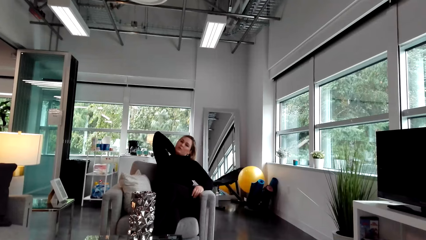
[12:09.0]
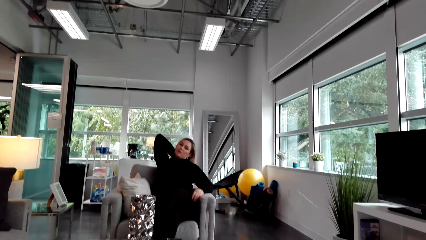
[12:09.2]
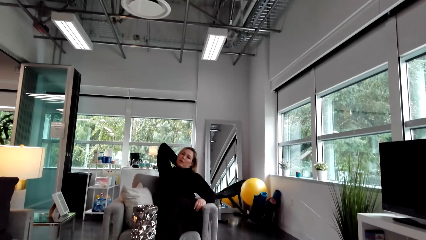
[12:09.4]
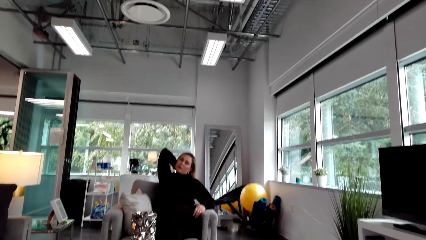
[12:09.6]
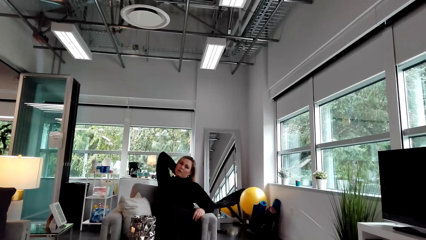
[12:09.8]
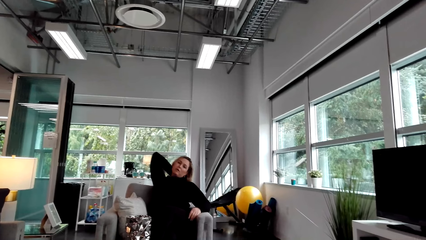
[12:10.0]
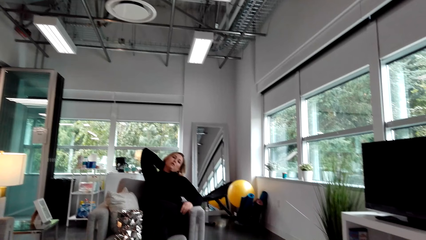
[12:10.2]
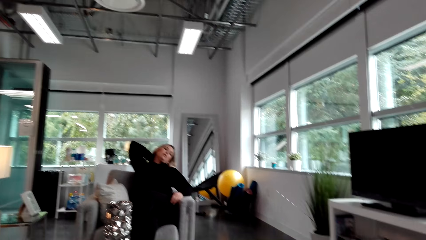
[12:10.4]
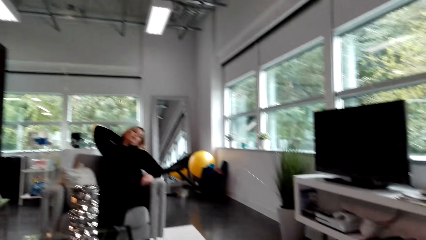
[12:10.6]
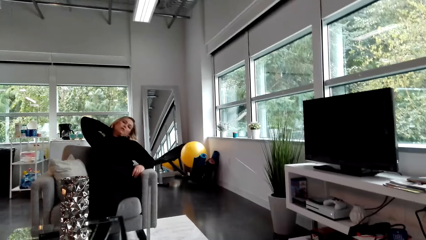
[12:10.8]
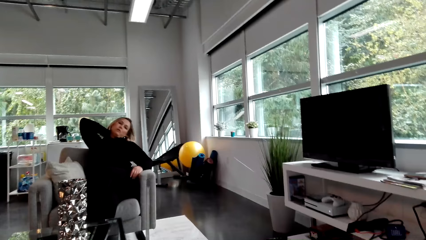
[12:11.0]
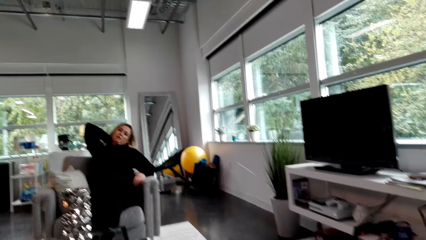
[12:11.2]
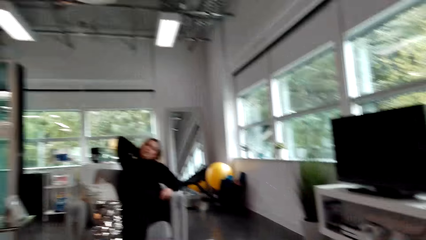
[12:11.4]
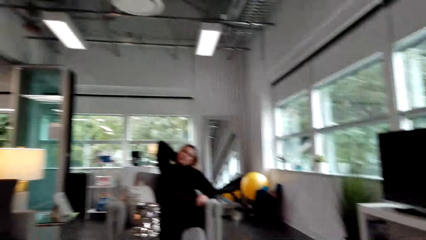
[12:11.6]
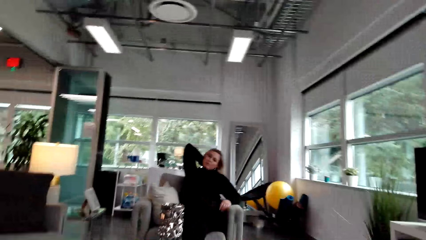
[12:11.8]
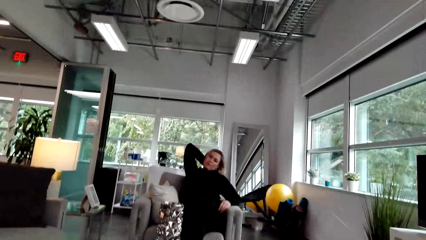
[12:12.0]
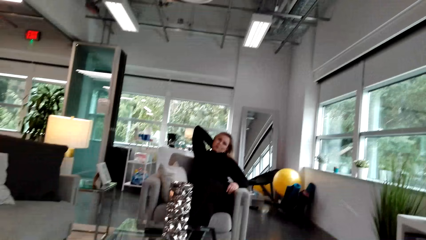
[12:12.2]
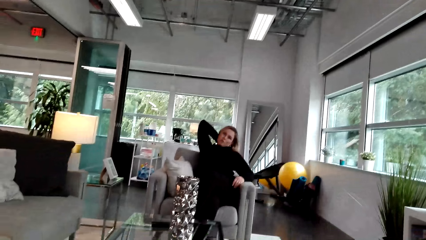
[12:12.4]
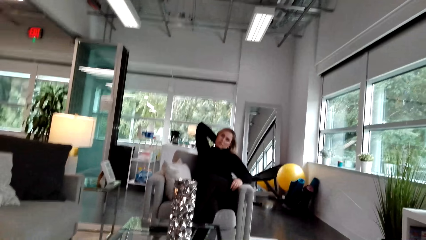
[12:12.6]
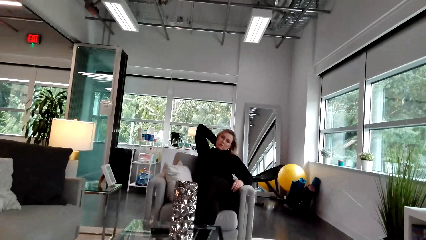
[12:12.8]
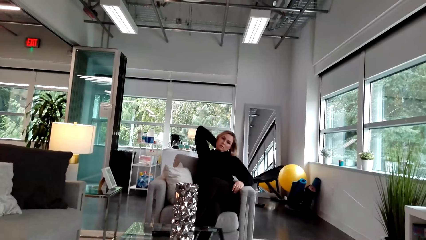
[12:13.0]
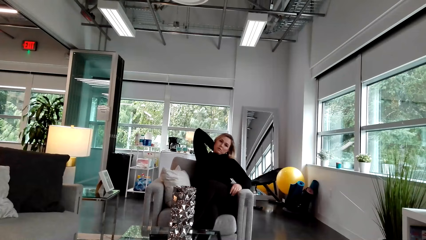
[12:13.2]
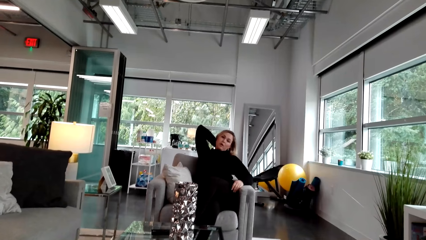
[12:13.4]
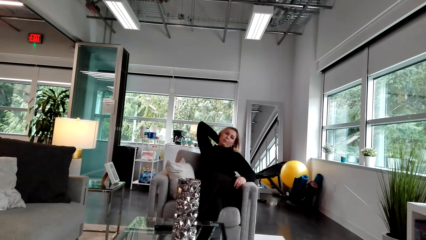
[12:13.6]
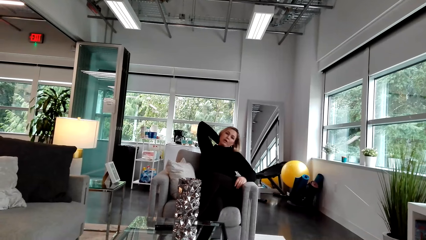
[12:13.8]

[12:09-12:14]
The camera wearer talks to a woman.

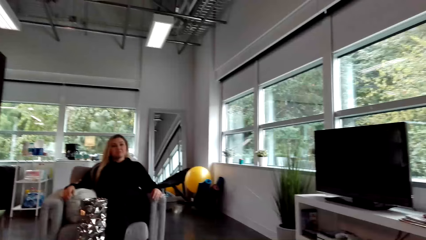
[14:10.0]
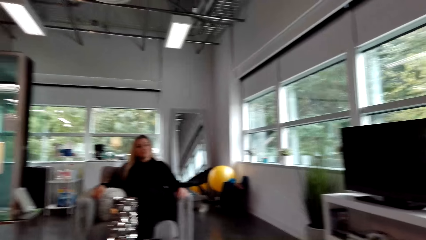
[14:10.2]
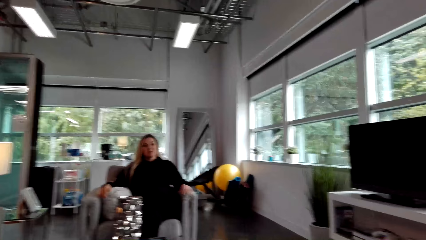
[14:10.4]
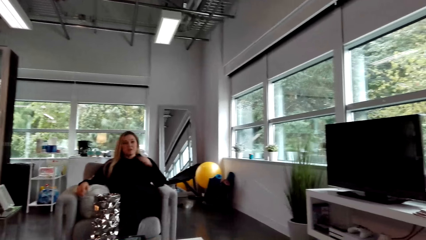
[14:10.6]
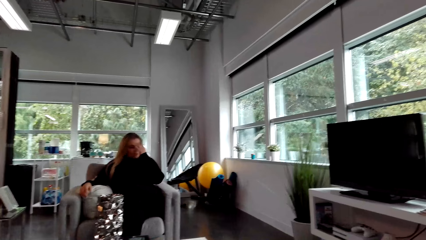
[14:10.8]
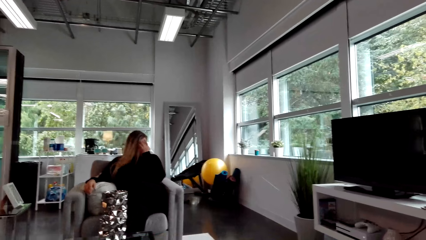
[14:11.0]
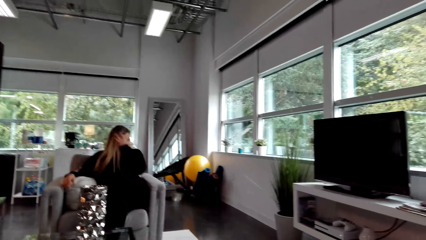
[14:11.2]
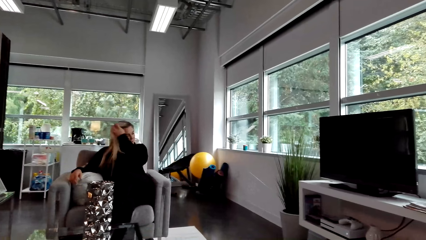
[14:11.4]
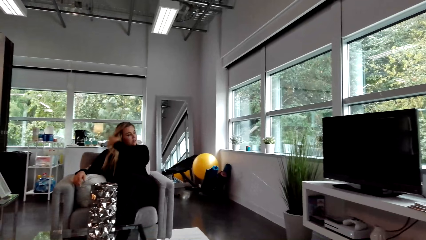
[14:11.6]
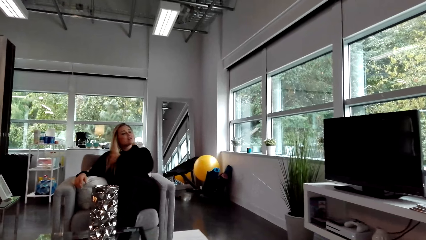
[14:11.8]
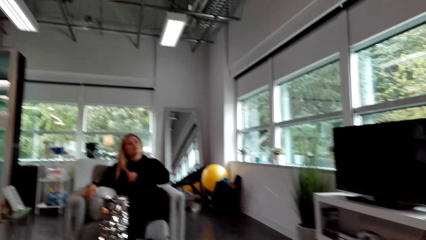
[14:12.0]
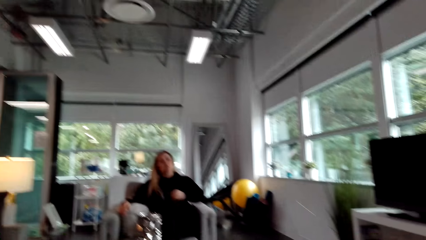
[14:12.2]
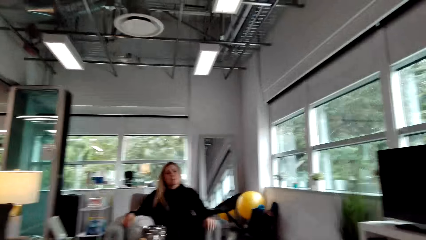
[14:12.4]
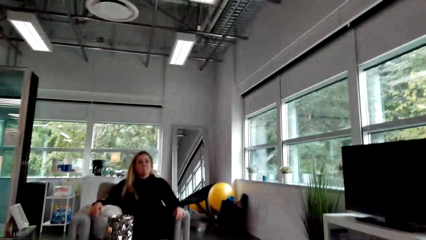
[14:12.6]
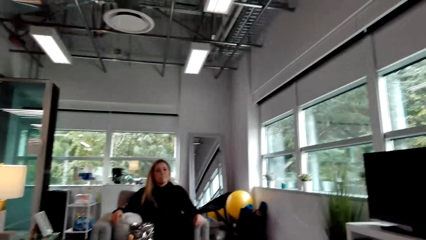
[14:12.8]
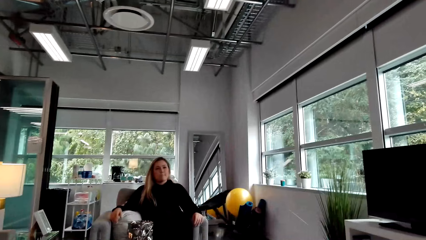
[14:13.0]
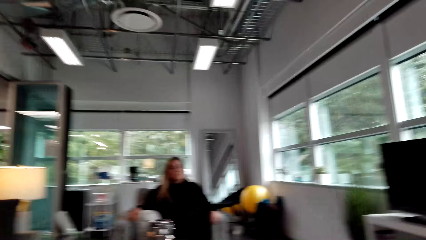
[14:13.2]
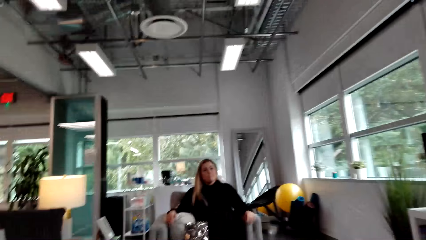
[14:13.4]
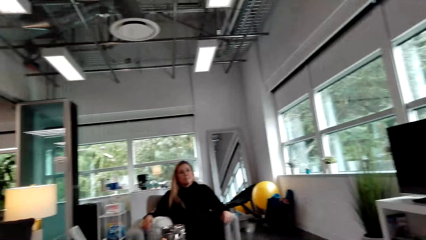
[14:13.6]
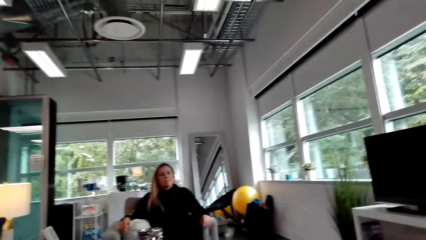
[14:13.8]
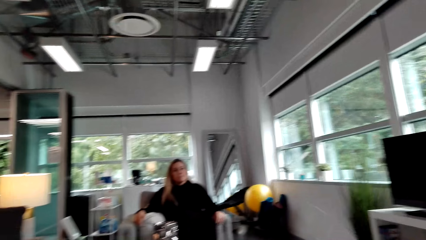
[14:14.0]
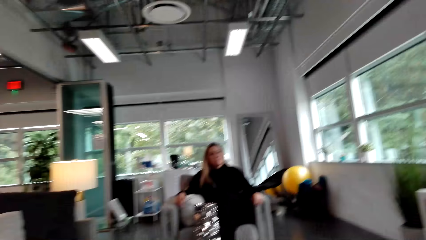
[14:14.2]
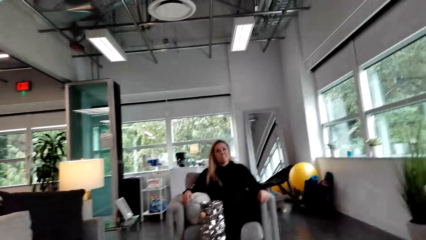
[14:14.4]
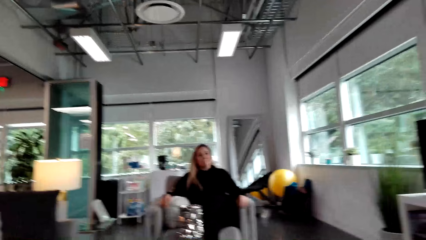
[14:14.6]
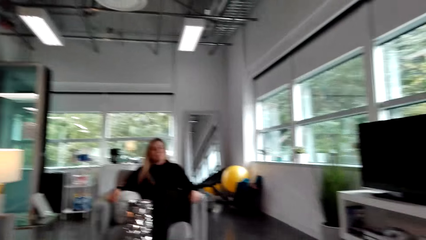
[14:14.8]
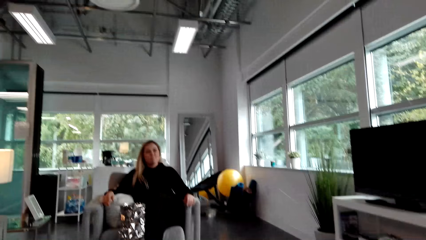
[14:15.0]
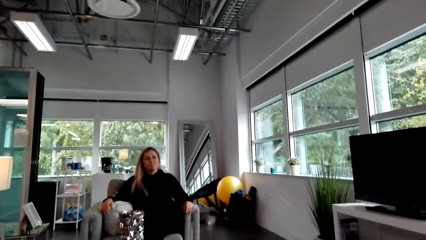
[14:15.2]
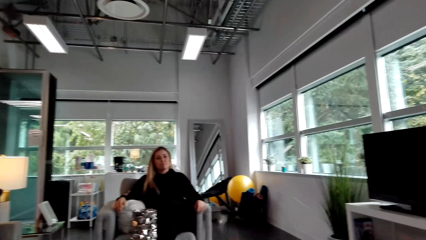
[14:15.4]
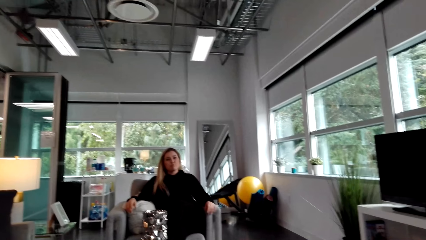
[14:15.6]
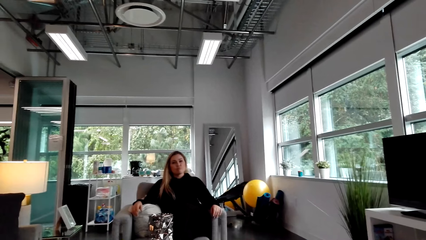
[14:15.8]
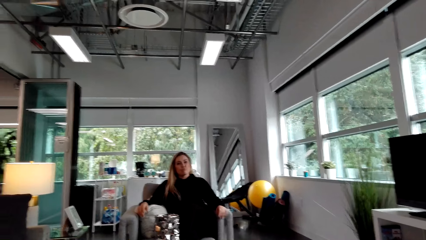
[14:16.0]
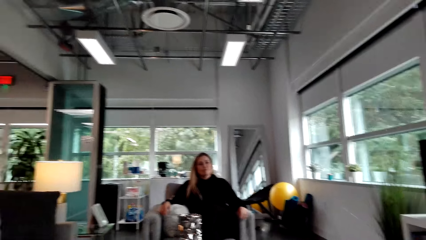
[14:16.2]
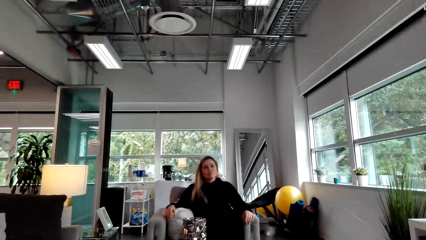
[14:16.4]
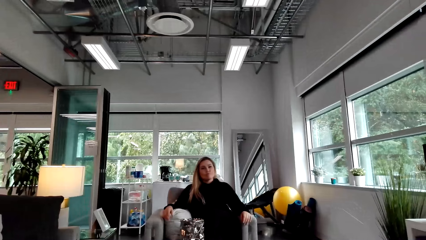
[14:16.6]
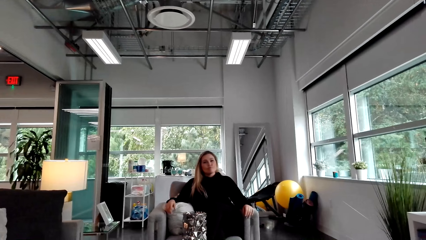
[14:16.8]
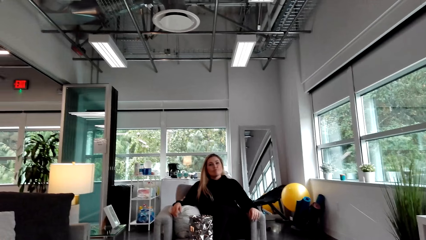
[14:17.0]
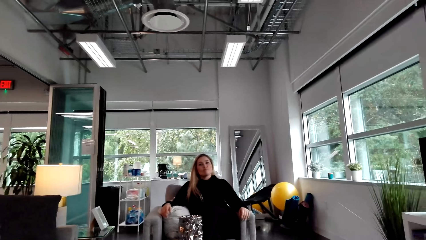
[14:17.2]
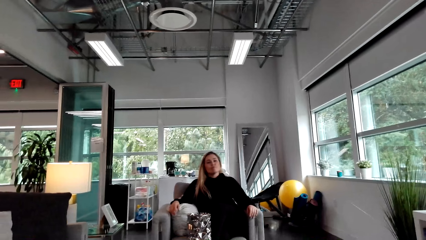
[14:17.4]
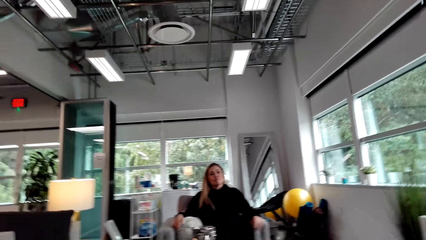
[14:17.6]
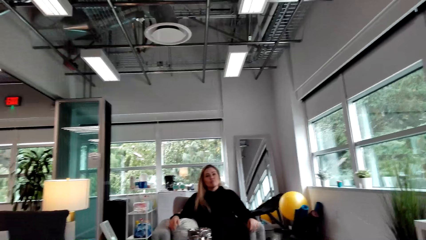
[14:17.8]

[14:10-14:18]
A woman touches her hair. The camera wearer talks to the woman.

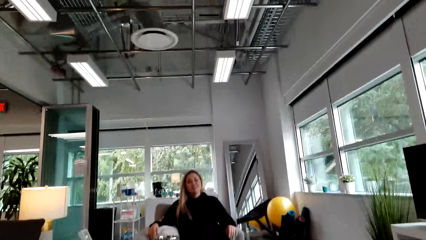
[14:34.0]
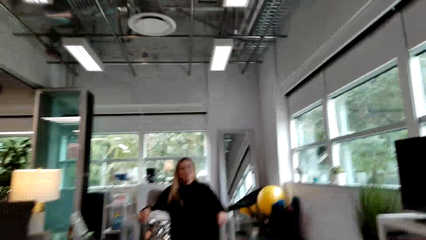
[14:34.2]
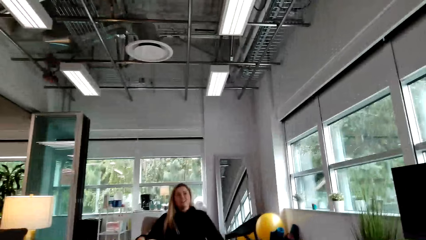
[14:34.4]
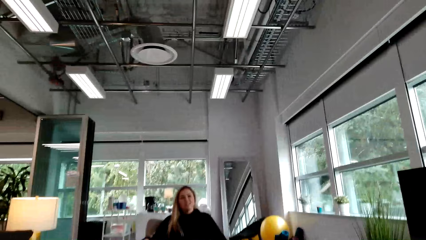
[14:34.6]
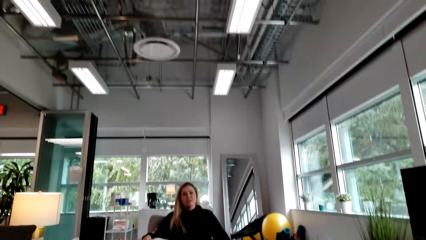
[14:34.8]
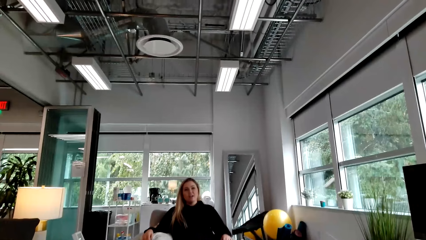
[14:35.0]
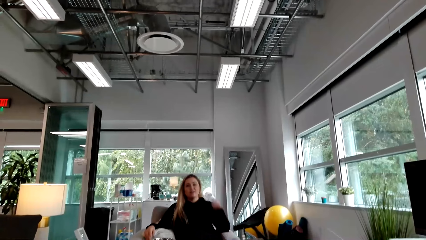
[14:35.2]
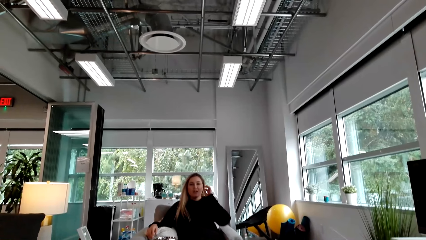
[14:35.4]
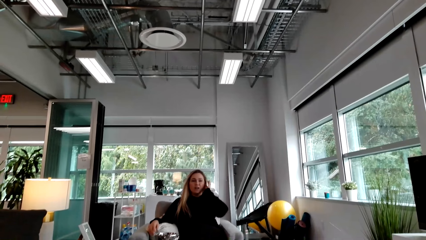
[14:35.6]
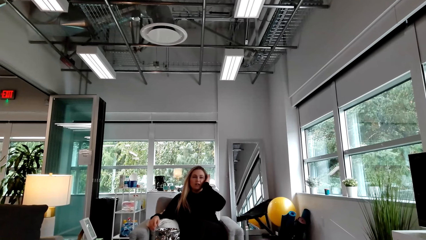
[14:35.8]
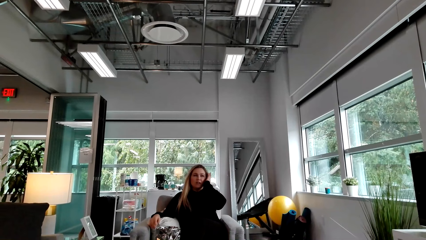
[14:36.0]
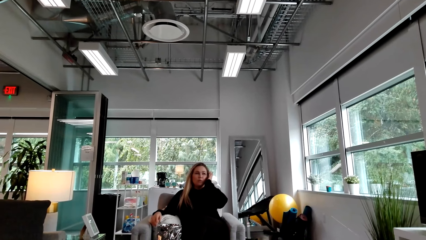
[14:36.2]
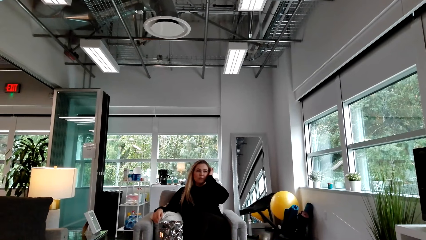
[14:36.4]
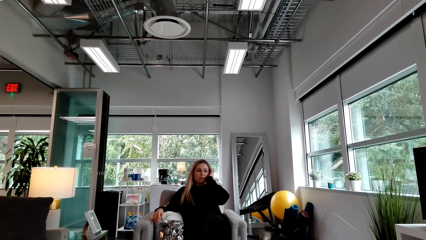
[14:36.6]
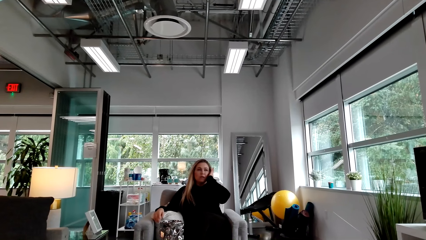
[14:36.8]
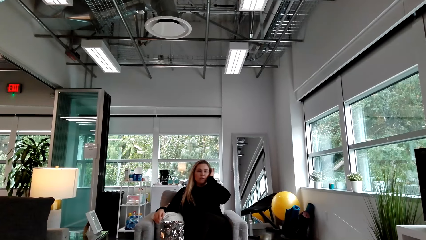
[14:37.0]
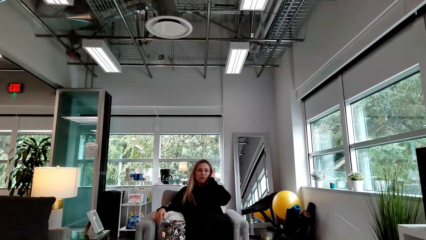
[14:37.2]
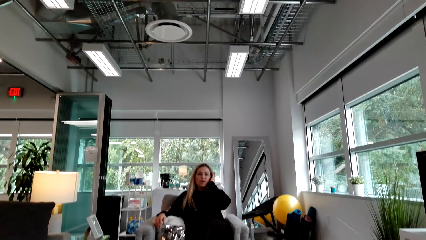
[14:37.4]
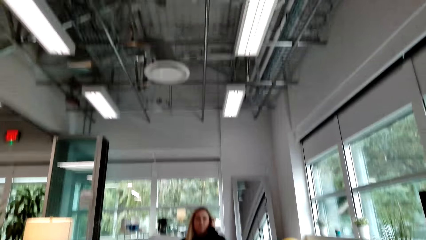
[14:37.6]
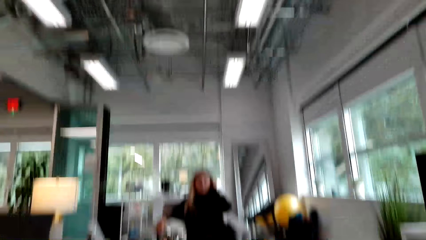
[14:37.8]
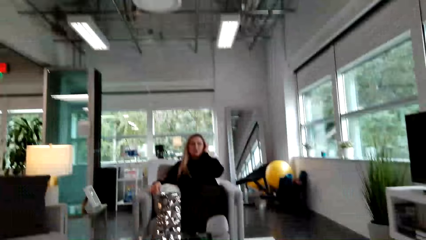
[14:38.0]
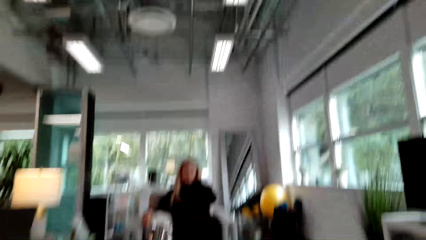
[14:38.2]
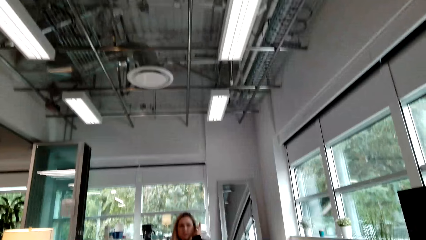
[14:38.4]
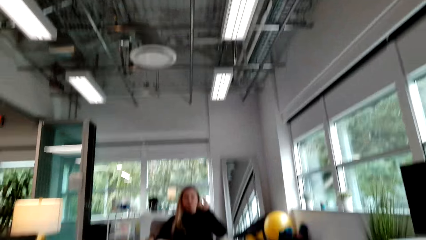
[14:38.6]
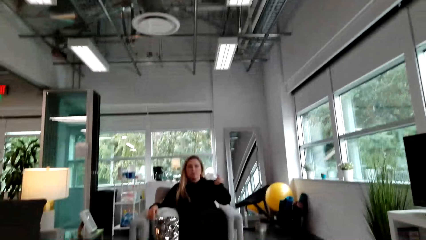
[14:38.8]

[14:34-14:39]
A woman scratches her head. The woman talks to the camera wearer.
